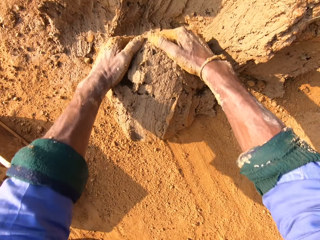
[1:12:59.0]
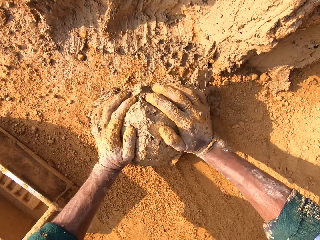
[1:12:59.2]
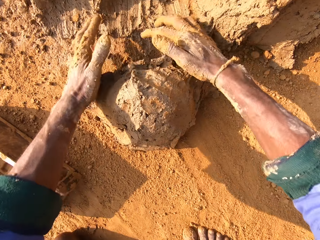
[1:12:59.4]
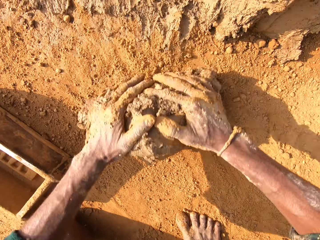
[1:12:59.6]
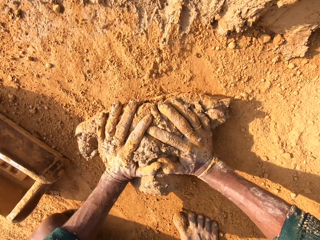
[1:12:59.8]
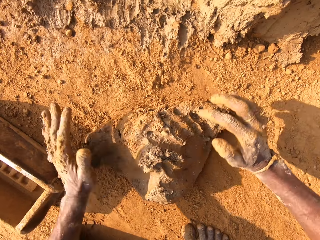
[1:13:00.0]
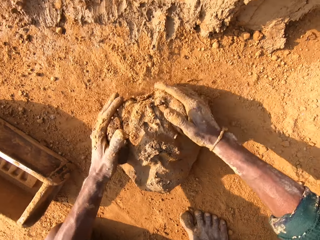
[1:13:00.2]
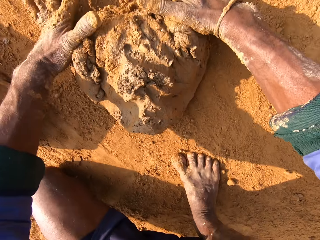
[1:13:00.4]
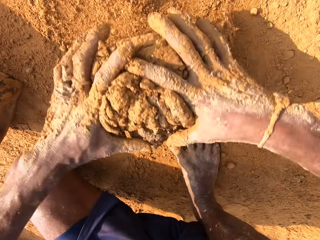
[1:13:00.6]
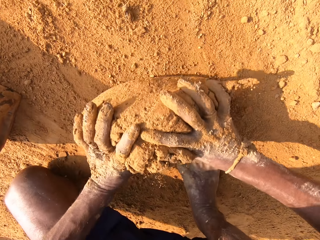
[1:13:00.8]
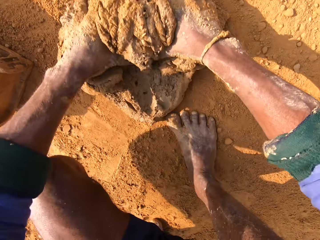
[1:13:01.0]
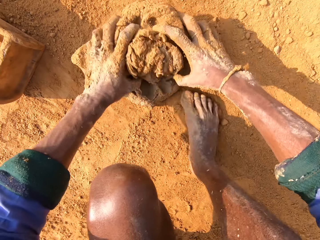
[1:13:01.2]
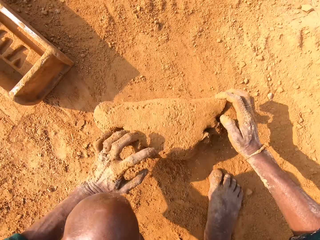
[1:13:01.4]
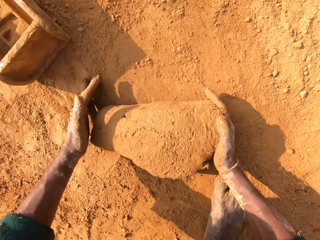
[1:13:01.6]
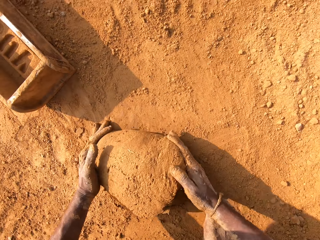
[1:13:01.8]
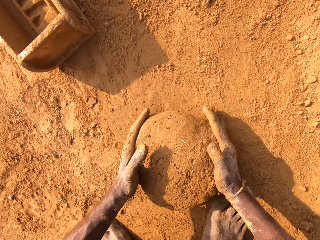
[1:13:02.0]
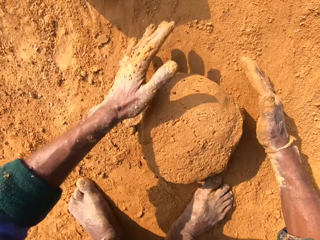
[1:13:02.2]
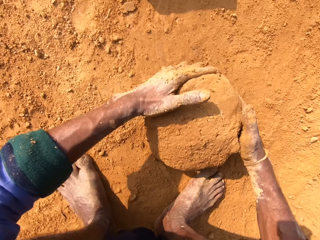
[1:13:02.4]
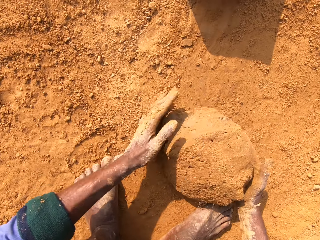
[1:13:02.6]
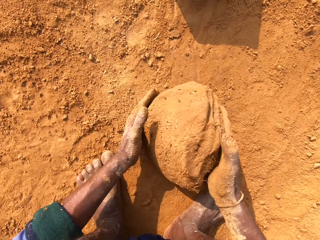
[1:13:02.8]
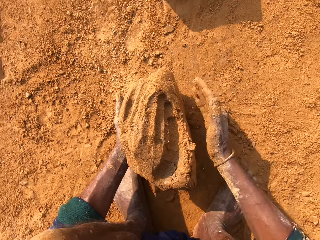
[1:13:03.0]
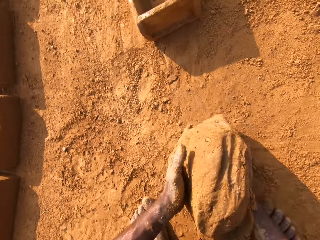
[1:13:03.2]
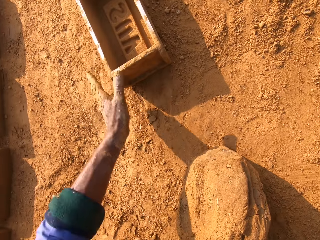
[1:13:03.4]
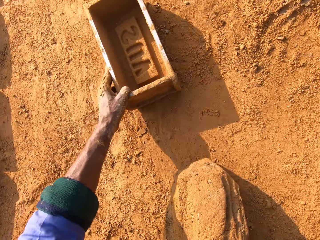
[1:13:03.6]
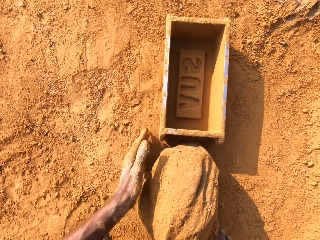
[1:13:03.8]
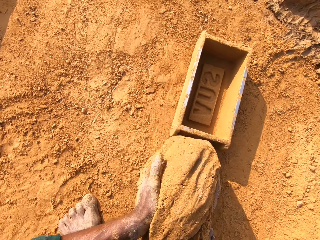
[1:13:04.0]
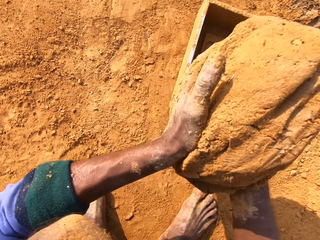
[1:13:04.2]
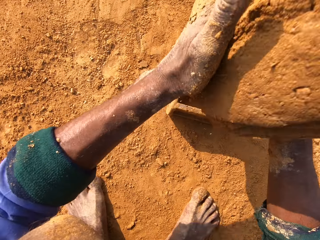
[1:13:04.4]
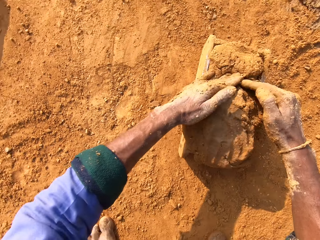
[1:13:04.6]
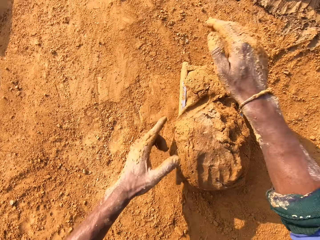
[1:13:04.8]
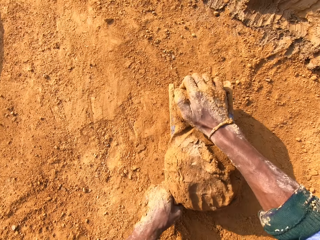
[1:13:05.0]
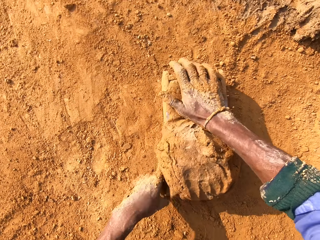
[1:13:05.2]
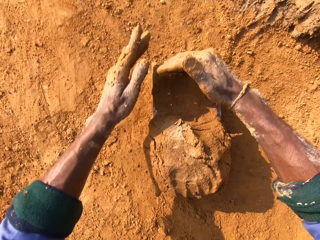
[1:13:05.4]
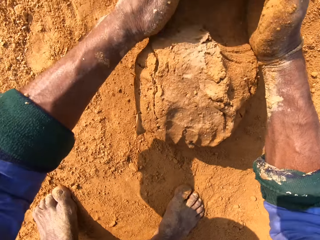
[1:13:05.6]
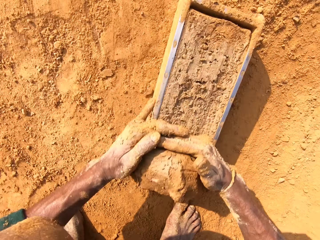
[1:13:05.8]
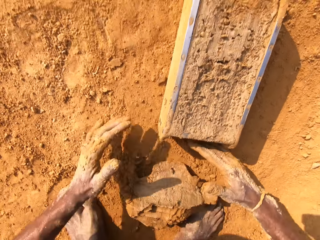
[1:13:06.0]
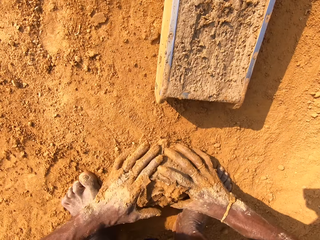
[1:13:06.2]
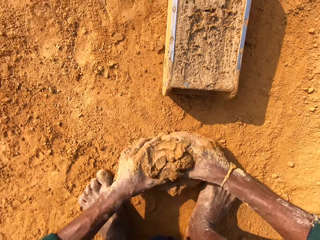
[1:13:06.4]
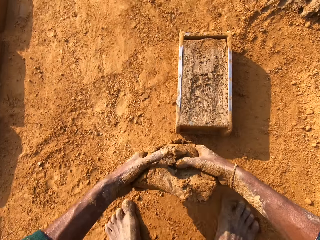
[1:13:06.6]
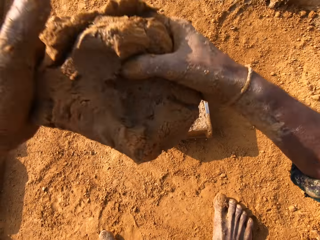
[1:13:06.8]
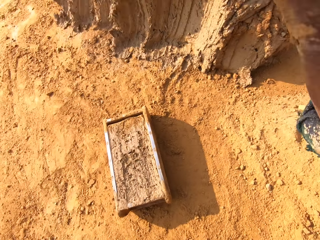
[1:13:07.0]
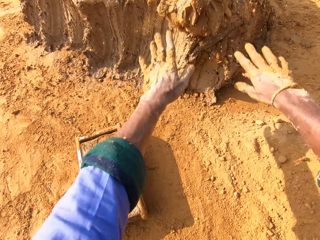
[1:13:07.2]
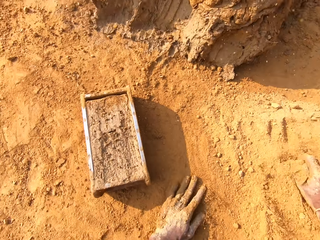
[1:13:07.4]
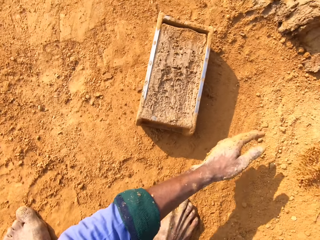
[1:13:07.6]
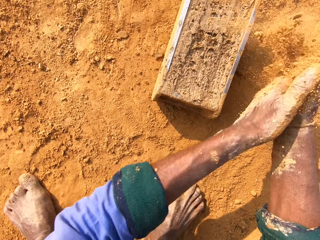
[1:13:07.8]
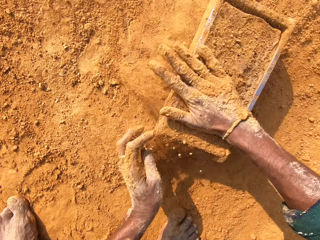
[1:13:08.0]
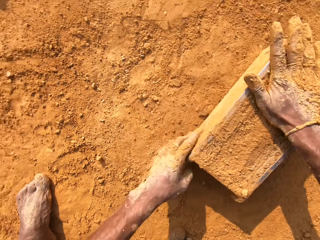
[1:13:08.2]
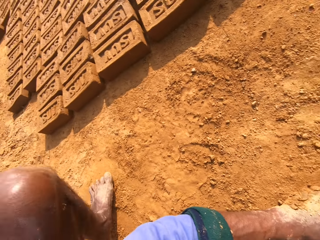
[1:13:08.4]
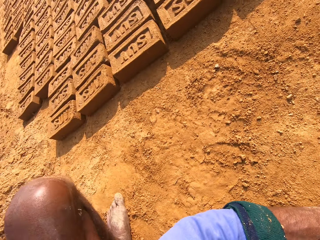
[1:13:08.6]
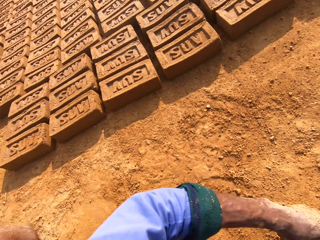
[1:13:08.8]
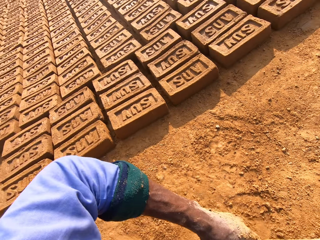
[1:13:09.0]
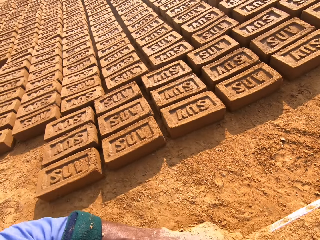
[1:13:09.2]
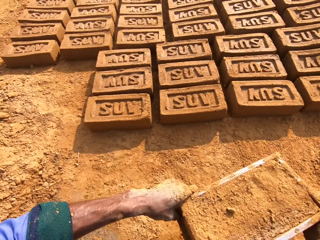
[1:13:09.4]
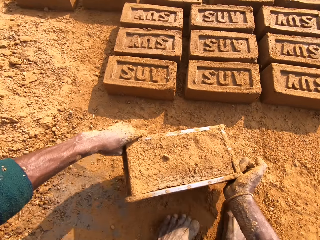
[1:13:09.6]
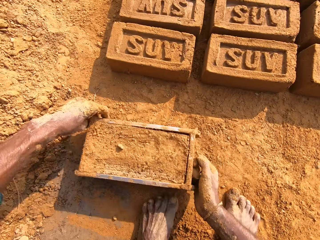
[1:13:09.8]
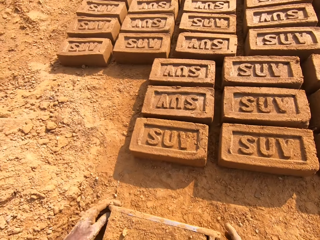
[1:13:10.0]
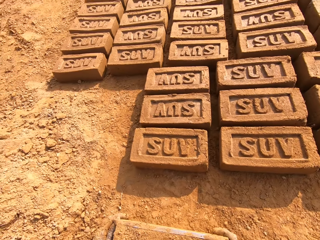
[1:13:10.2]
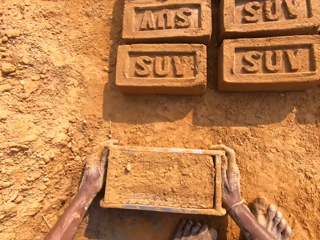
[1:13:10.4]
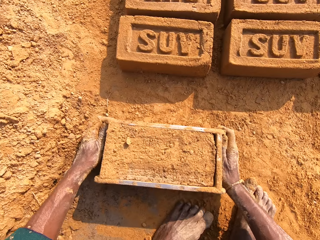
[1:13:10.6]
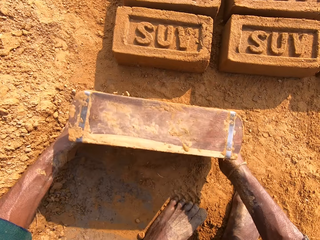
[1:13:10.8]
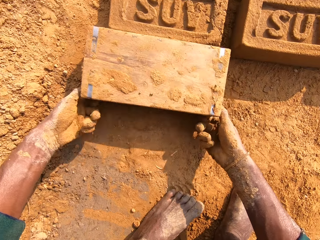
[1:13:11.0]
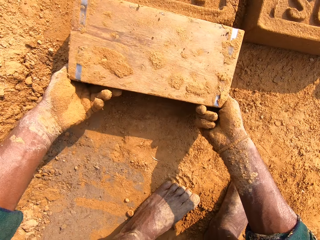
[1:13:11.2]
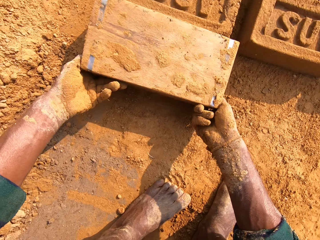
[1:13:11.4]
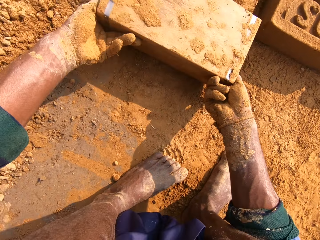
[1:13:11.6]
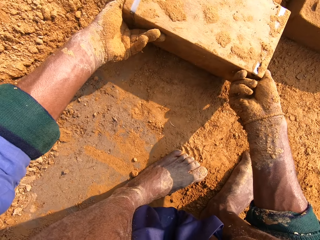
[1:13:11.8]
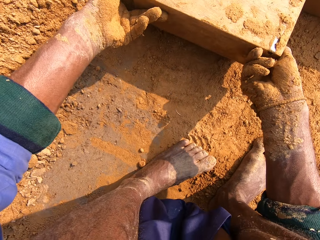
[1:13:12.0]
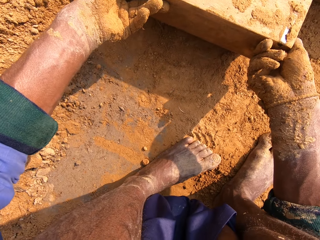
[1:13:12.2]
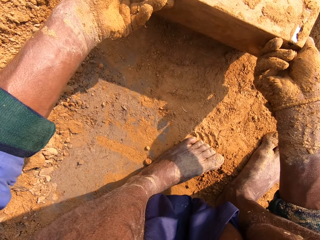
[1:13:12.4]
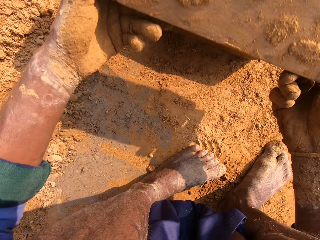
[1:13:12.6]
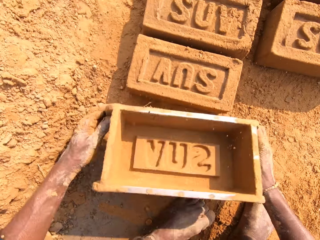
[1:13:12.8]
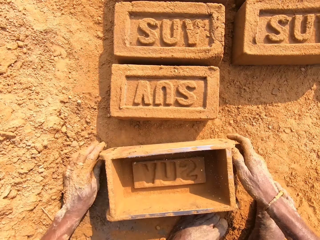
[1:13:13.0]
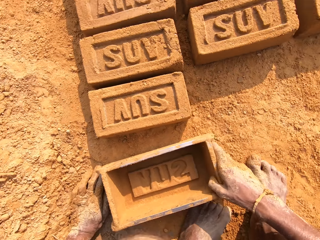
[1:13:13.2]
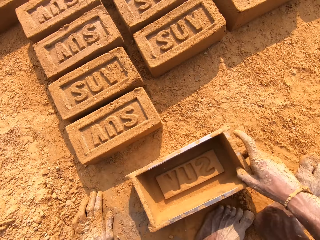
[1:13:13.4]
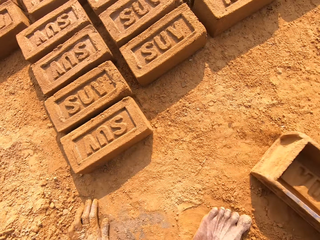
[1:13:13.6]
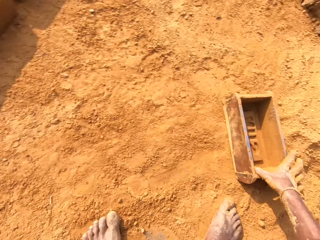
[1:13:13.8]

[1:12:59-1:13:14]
The camera wearer scoops the clay. They roll the clay. They put the clay inside the brick mold. They remove excess clay. They put mud soil in the box. They put back the clay. They put sand on the brick mold. They put the clay brick on the ground.

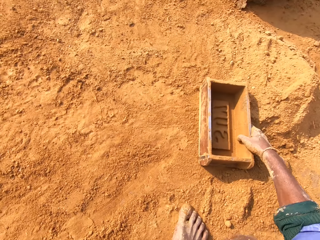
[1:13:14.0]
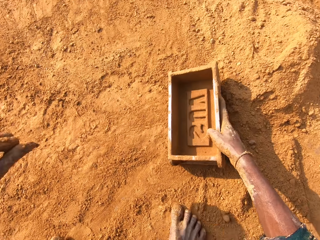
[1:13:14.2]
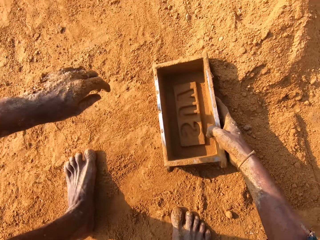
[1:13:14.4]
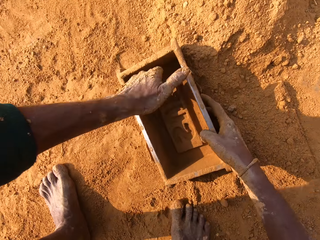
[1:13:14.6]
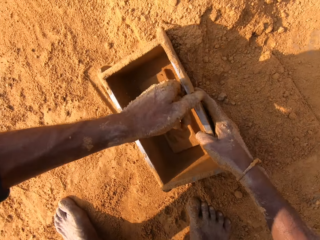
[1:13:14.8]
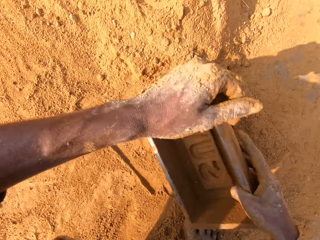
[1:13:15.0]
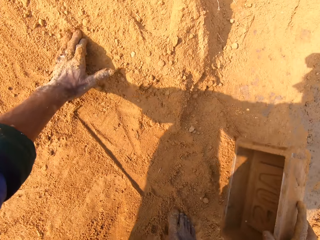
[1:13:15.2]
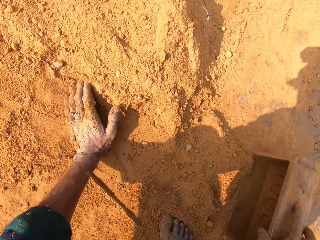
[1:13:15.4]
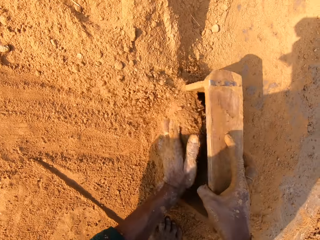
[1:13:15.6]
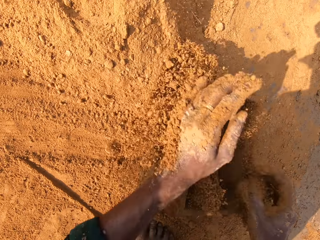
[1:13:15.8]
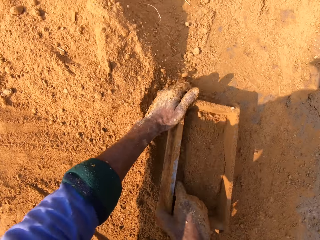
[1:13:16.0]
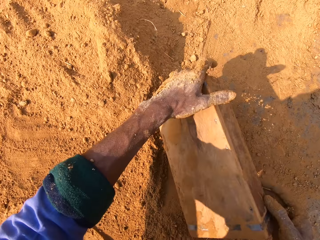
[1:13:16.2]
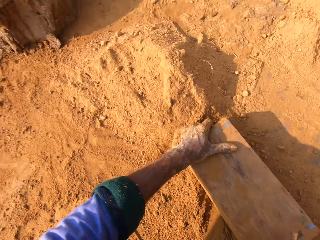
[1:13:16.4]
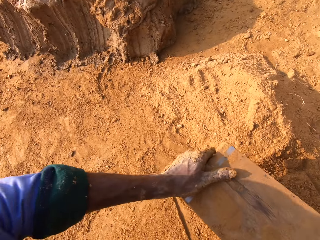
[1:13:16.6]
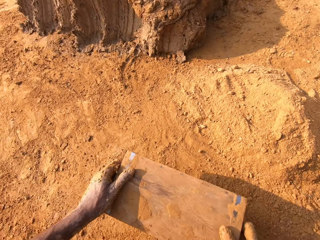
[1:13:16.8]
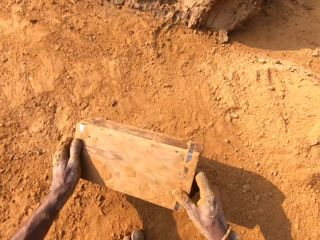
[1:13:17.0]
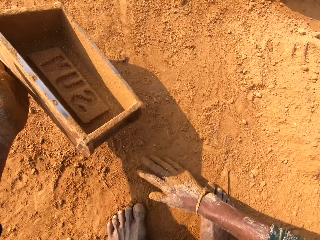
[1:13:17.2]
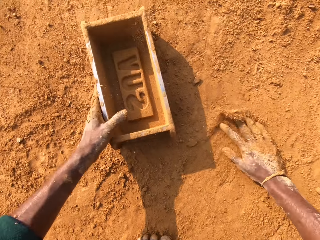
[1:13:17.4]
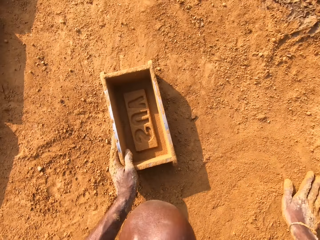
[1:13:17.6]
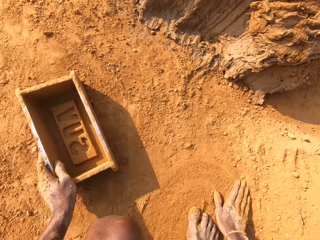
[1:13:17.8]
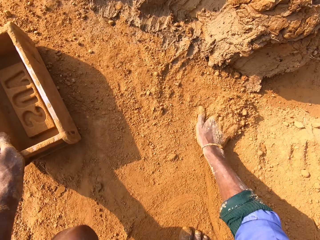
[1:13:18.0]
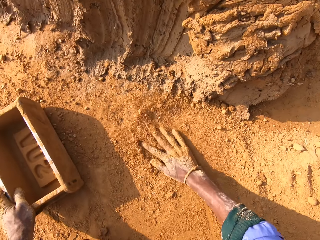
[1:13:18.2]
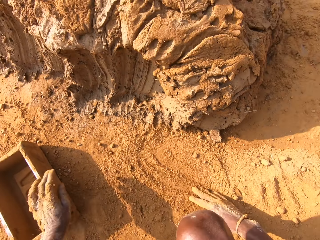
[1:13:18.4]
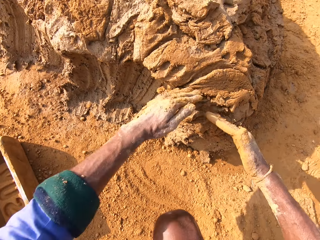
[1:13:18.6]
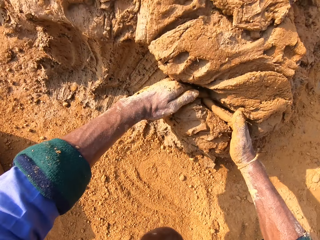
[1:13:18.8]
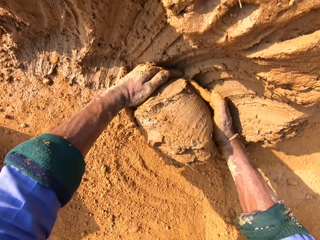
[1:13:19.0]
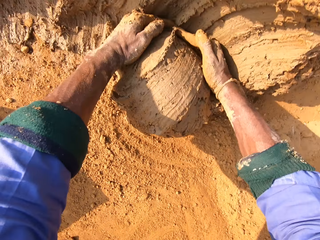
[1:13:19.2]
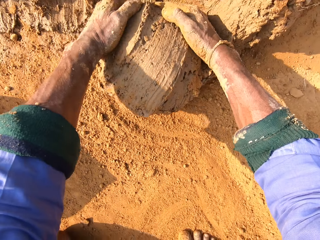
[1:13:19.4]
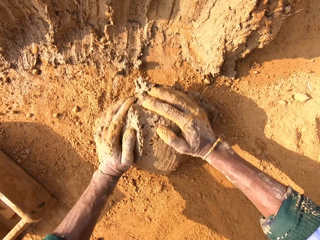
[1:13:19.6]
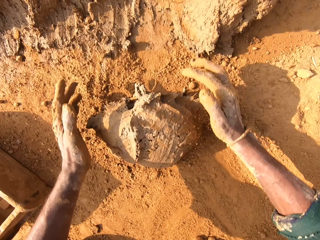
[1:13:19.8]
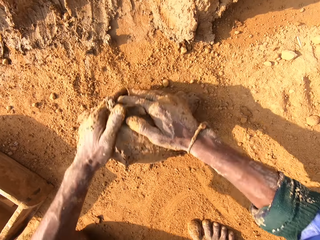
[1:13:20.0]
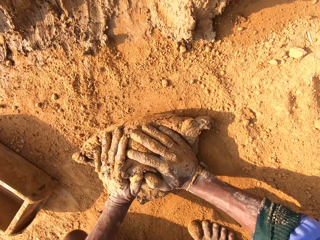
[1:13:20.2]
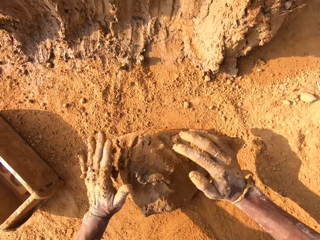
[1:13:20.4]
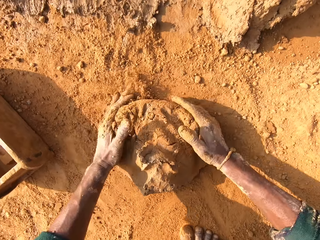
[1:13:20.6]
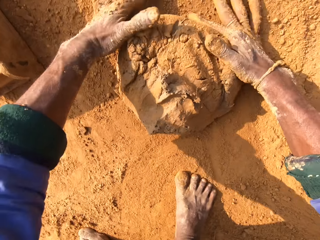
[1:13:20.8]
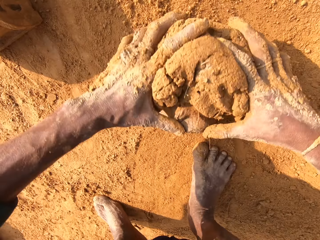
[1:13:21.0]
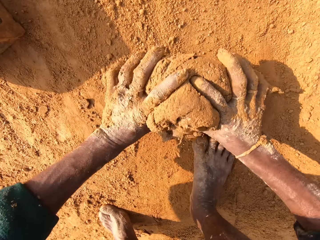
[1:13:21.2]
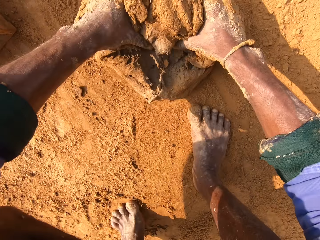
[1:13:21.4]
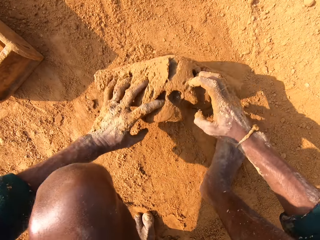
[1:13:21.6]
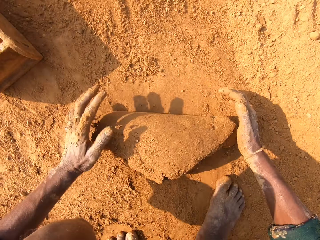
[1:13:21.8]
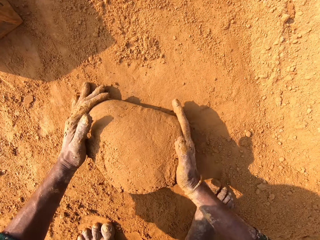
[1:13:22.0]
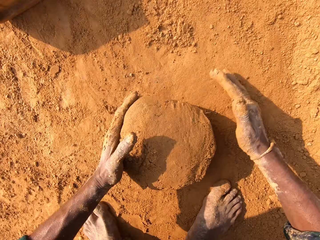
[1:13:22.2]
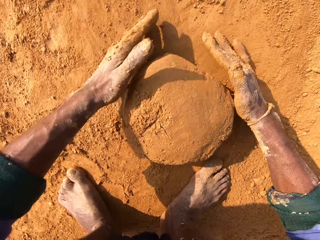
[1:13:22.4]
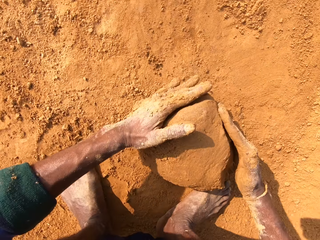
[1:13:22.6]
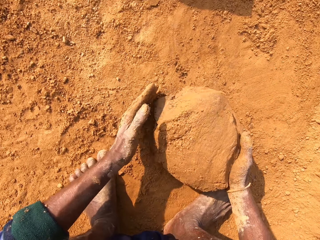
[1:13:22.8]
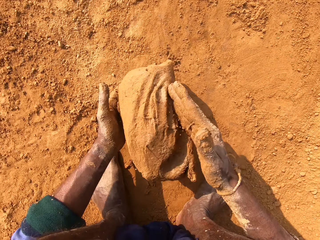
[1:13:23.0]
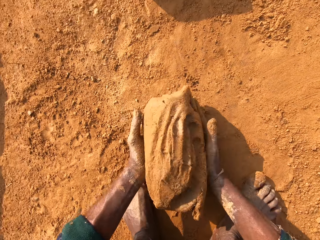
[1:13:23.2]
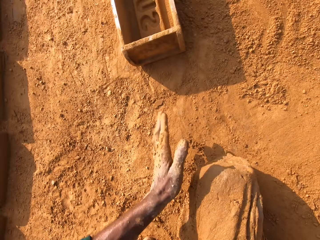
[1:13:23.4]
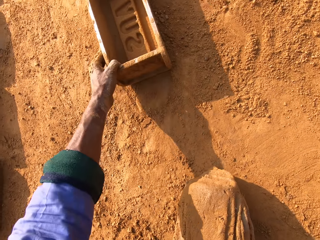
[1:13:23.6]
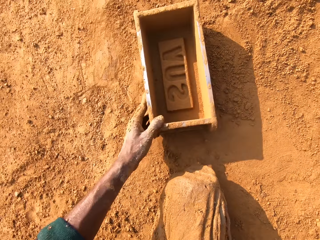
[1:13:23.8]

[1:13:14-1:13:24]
The camera wearer puts sand into the brick mold. They remove sand from the brick mold. They scoop the clay. They roll the clay.
